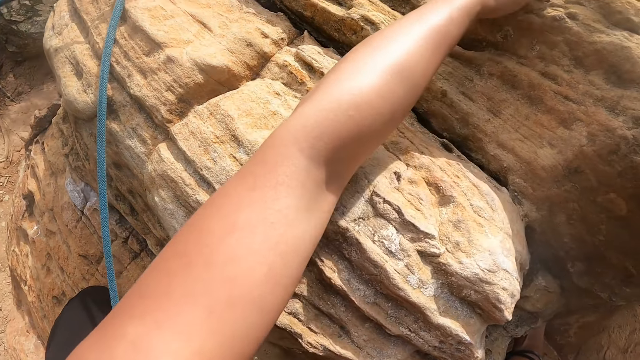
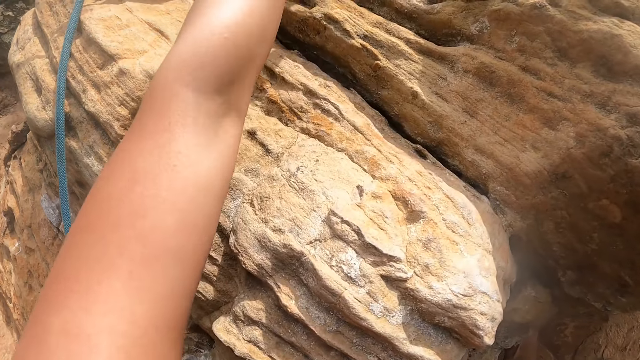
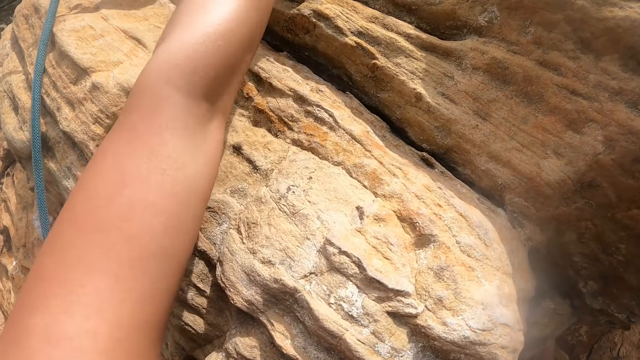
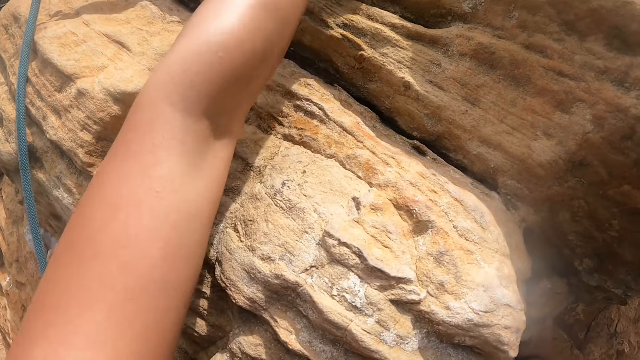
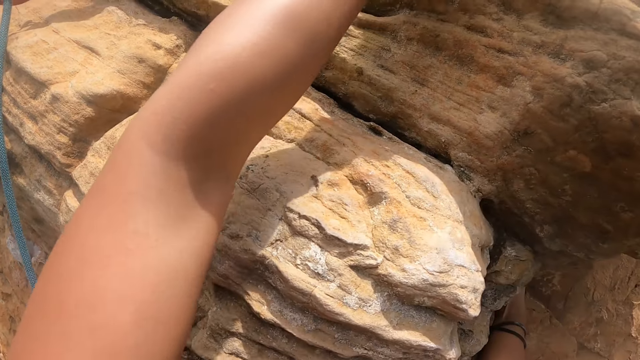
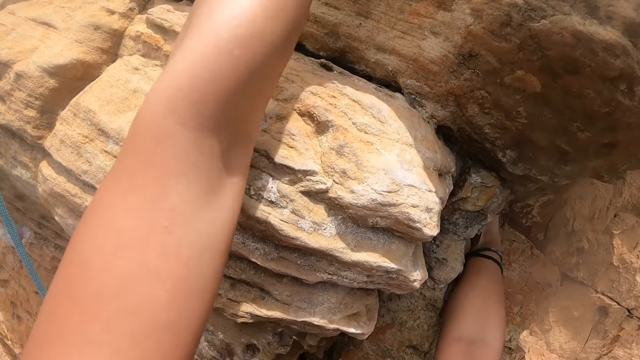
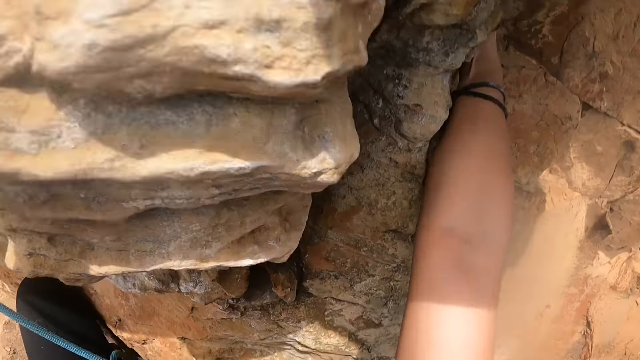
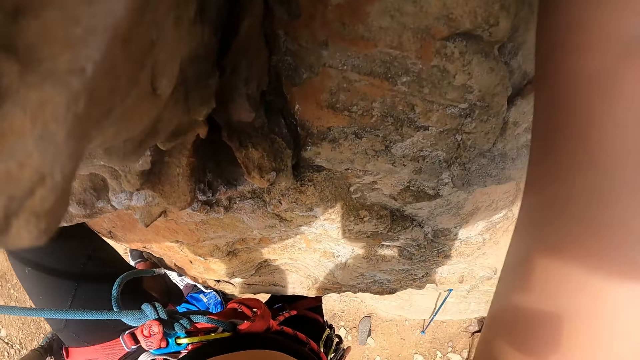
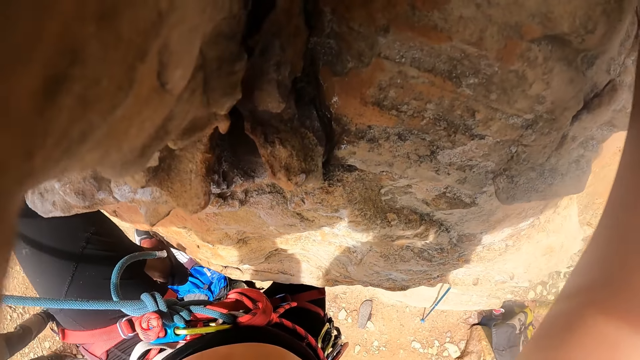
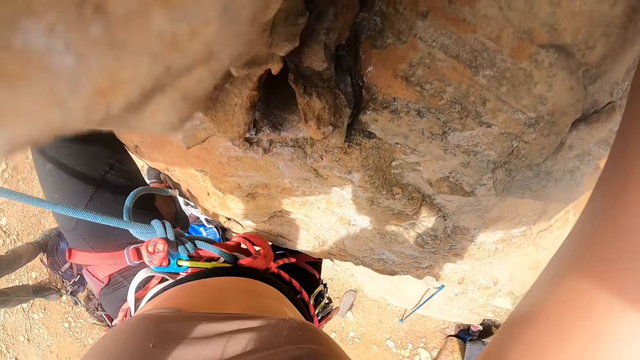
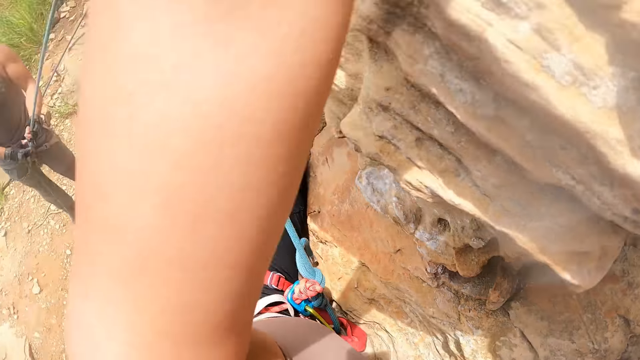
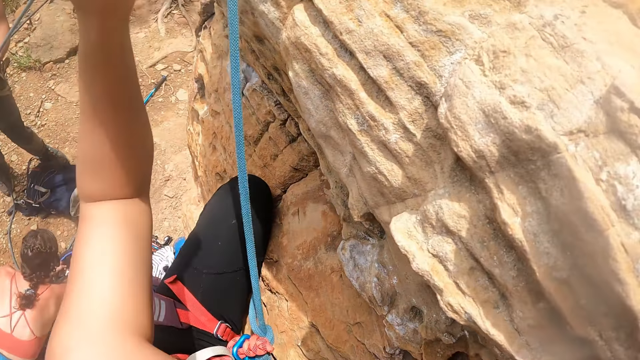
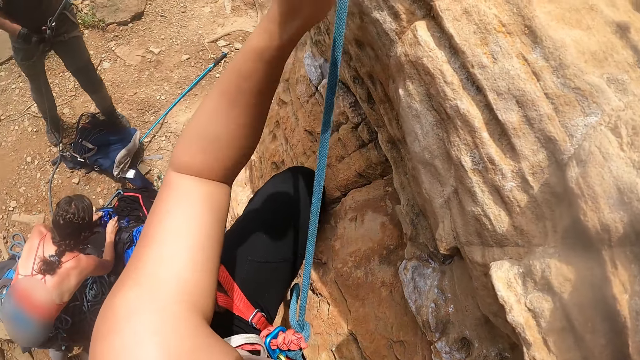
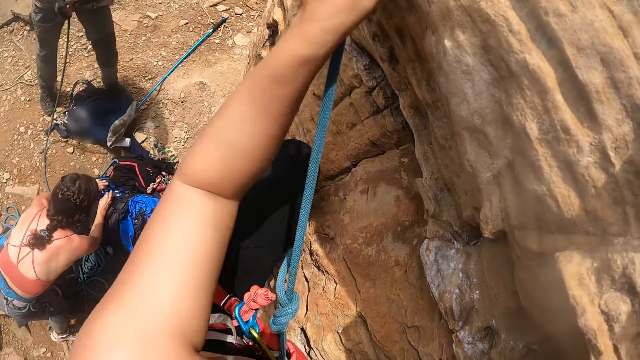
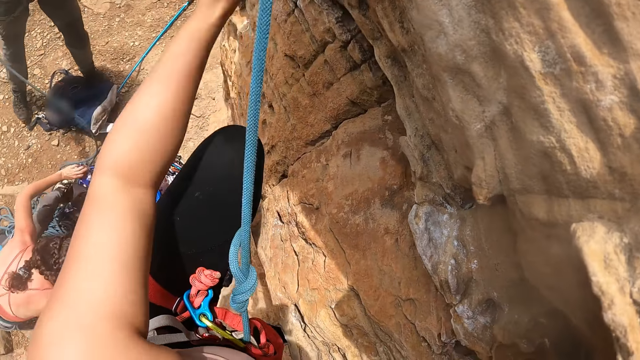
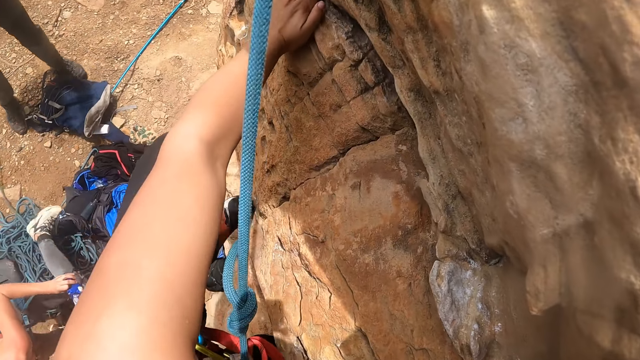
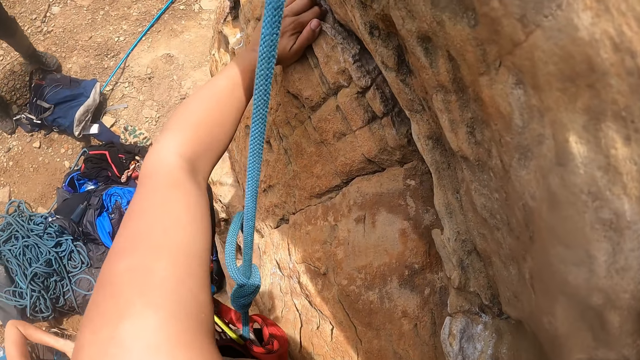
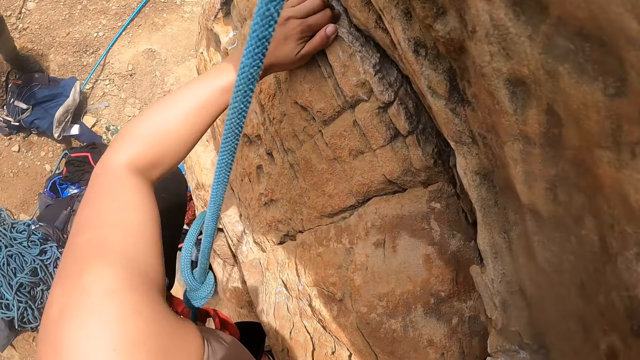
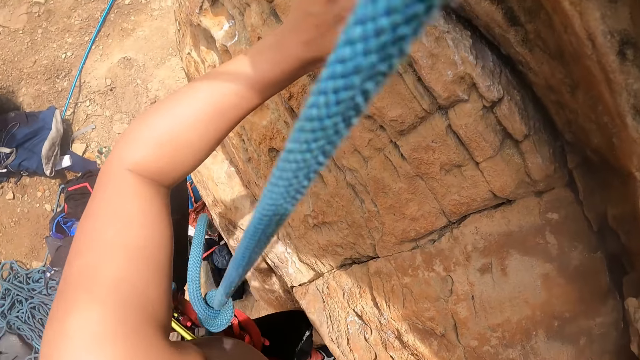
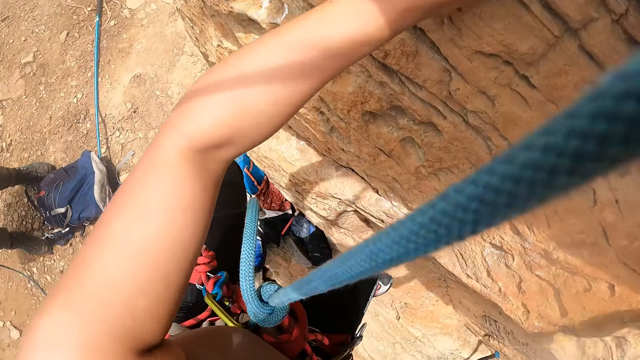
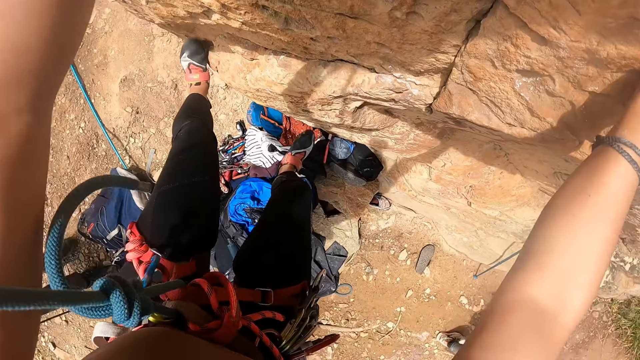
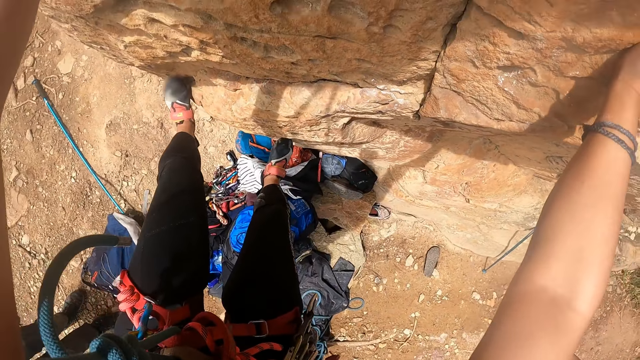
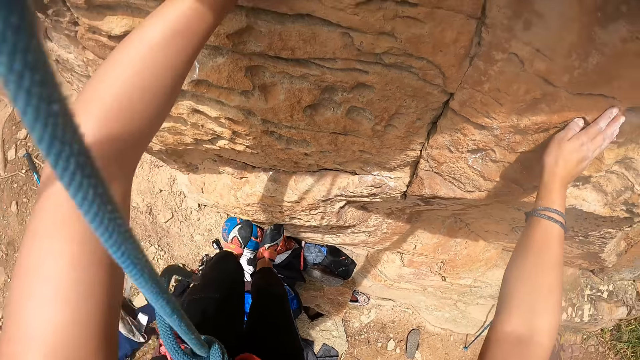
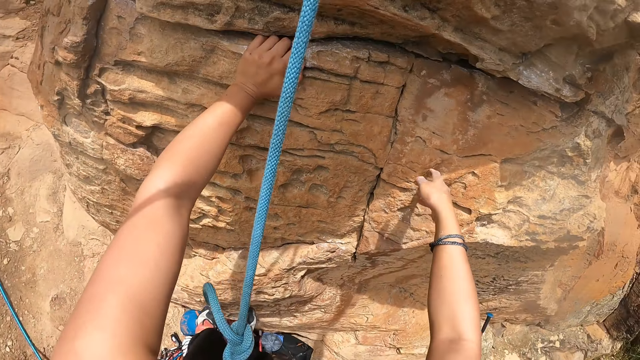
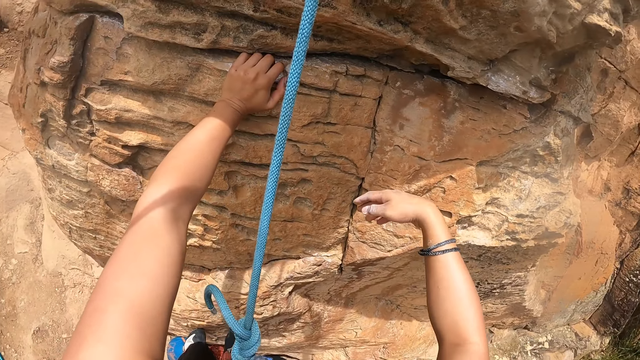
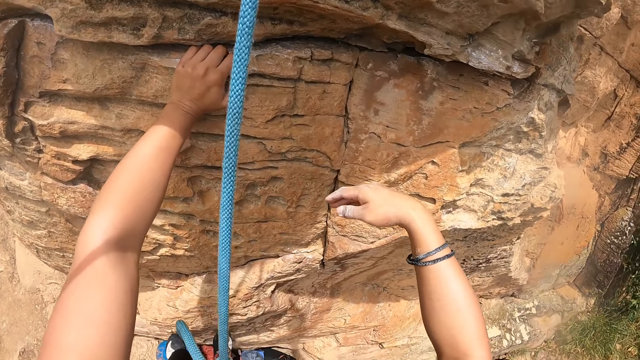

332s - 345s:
The camera wearer climbs down the mountain.

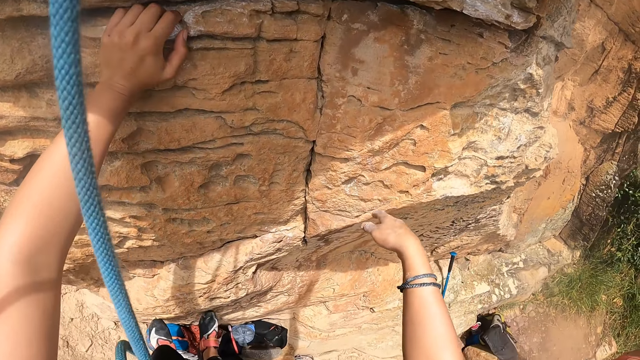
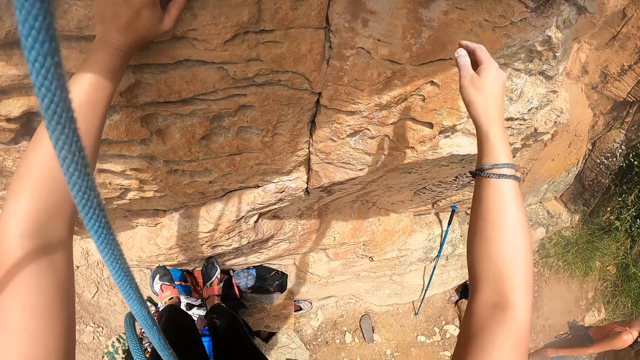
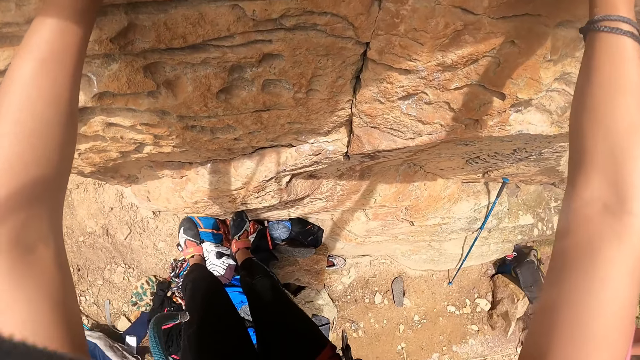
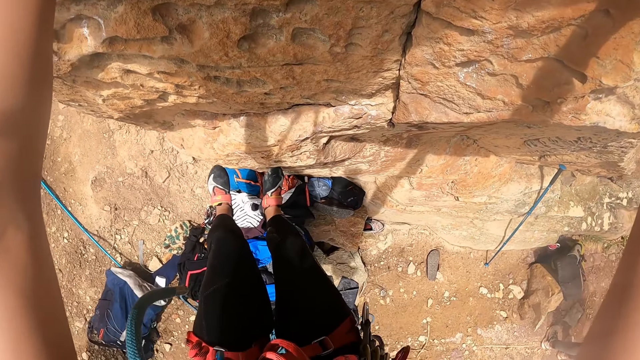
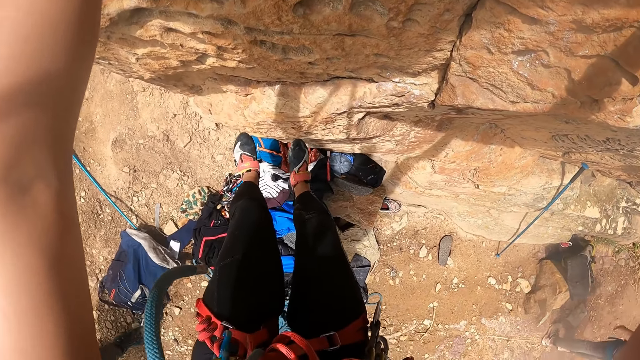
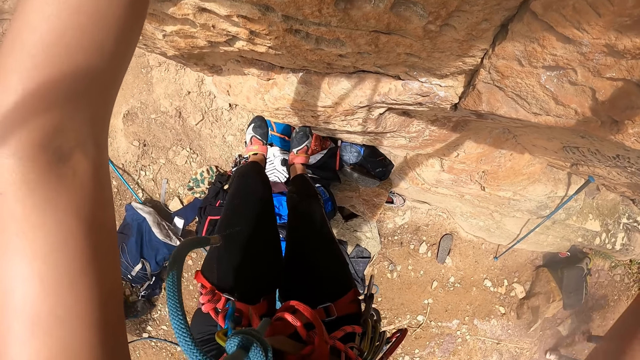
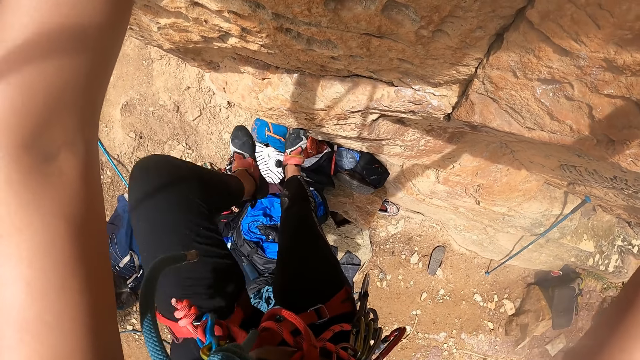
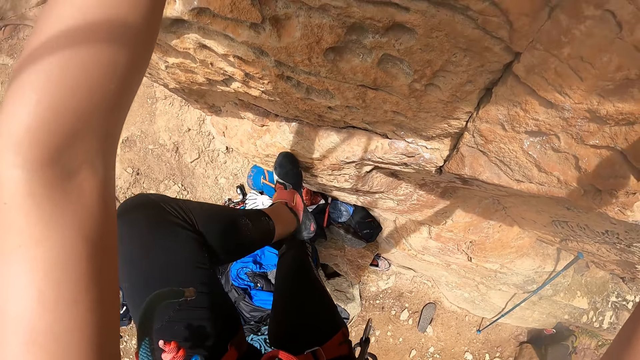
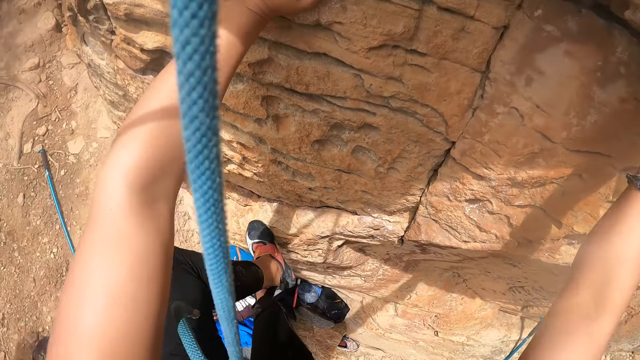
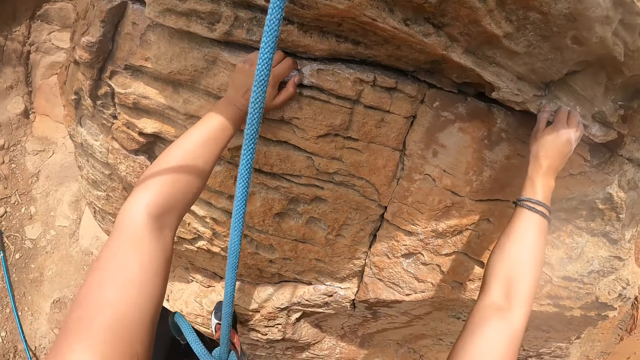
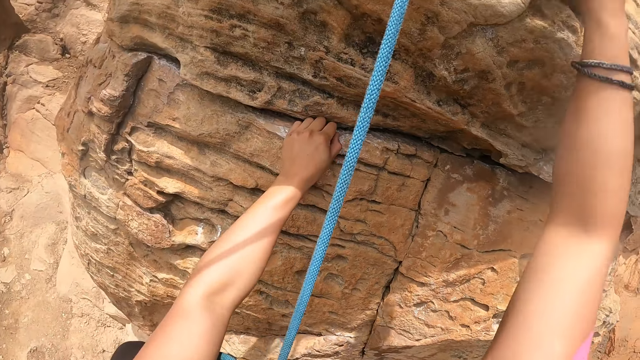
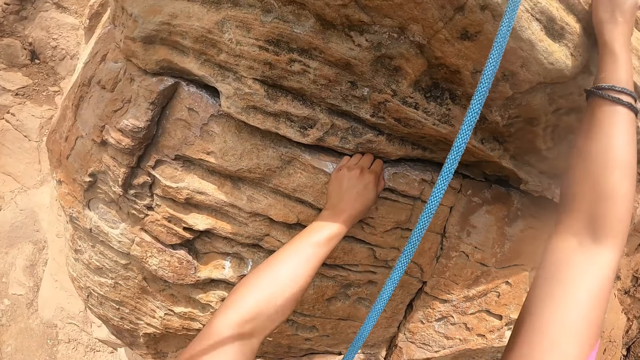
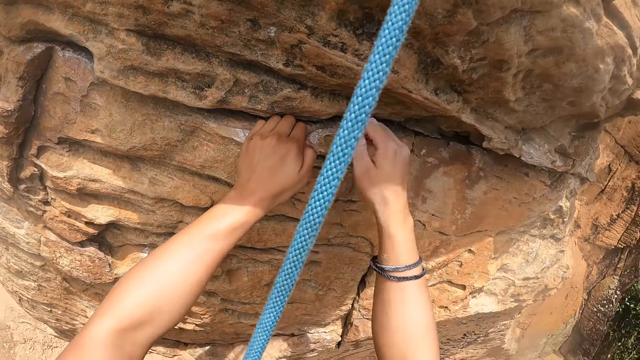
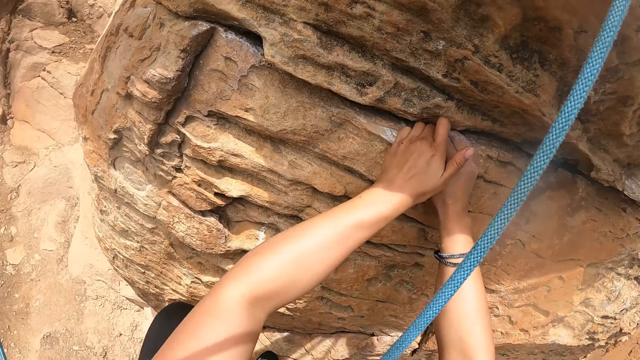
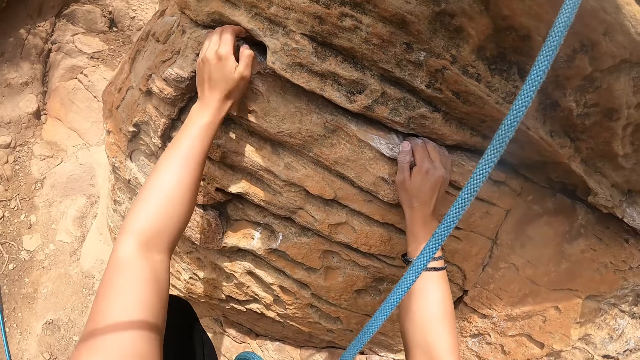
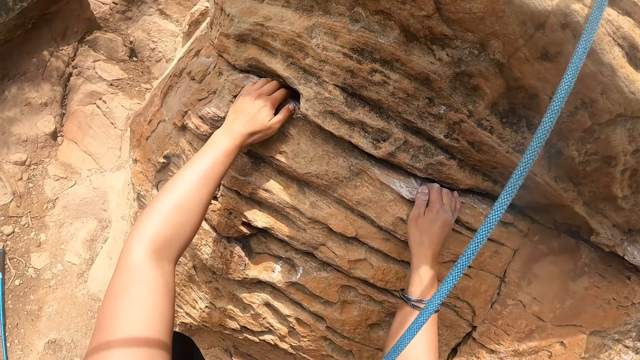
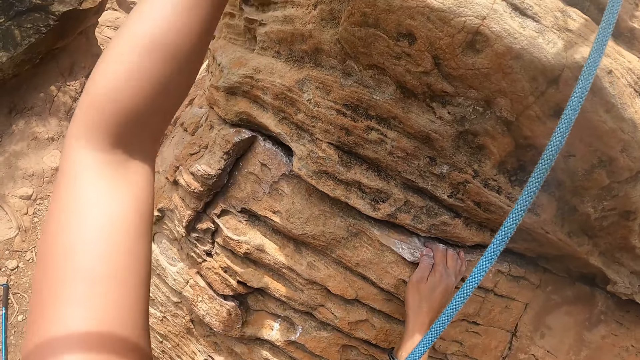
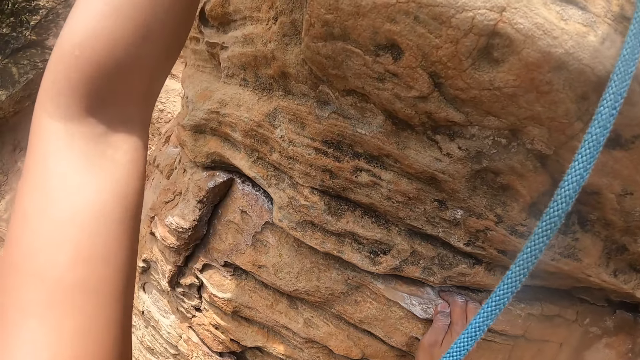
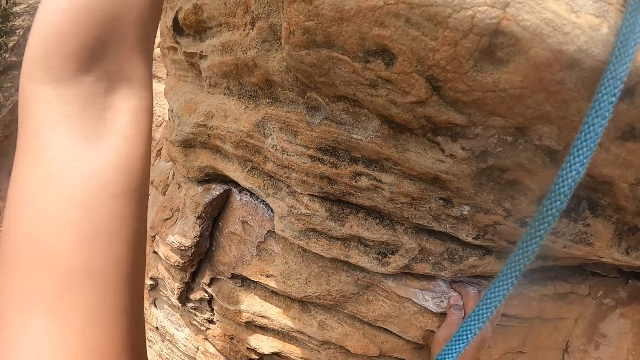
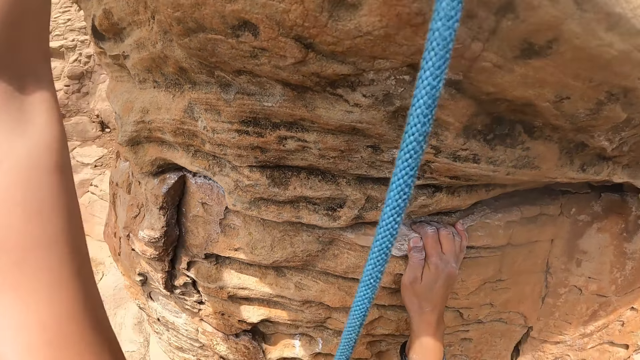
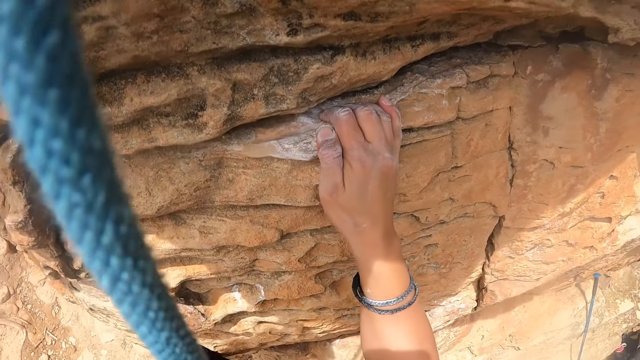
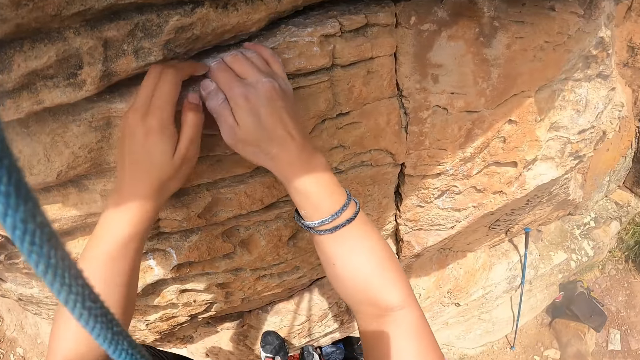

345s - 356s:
The camera wearer climbs the mountain.
